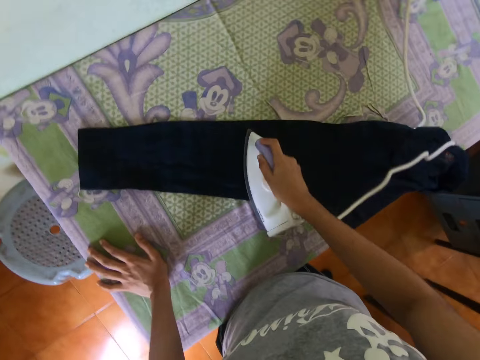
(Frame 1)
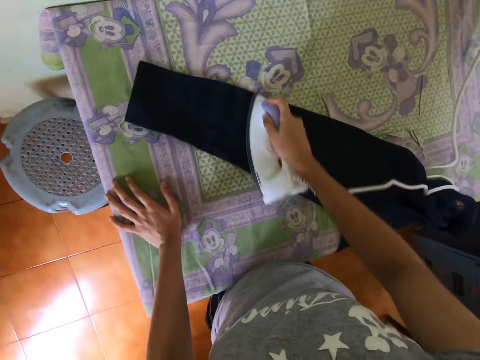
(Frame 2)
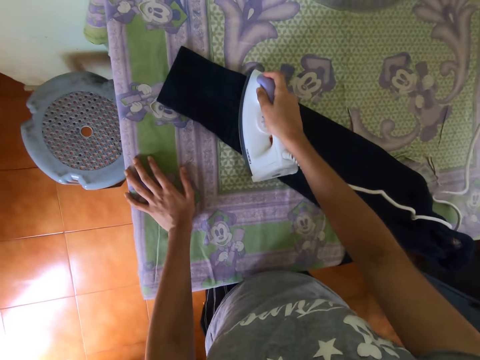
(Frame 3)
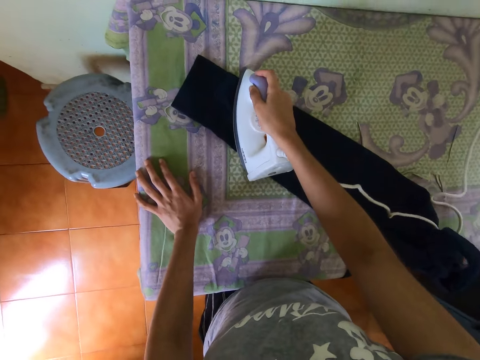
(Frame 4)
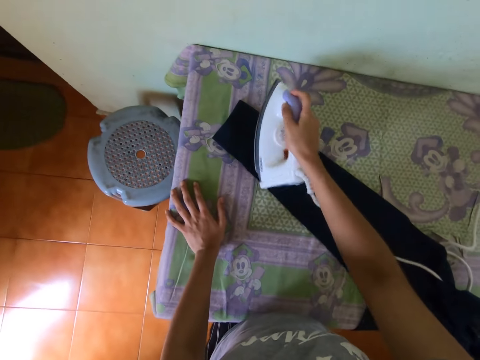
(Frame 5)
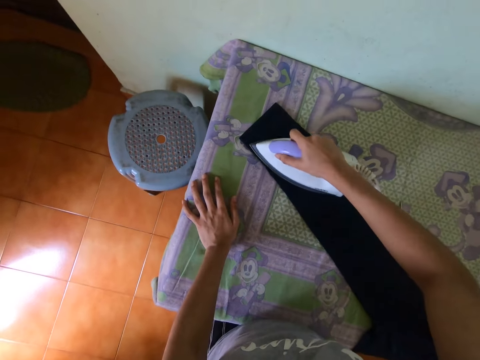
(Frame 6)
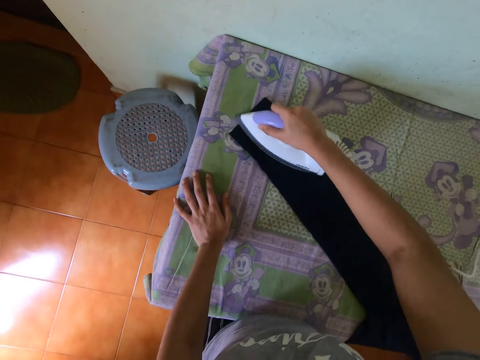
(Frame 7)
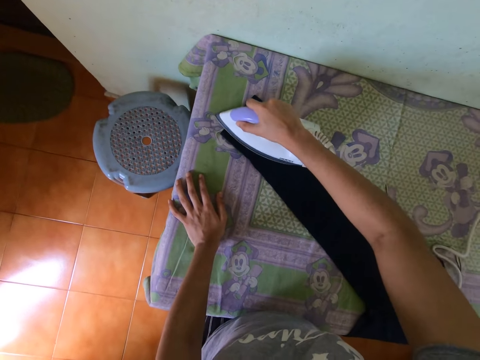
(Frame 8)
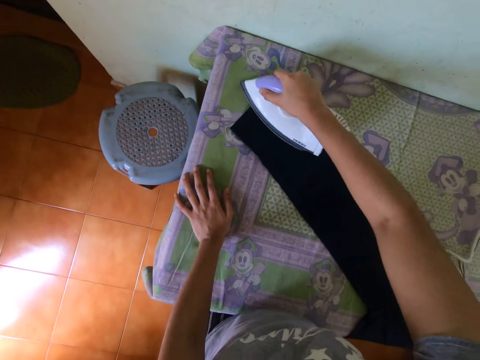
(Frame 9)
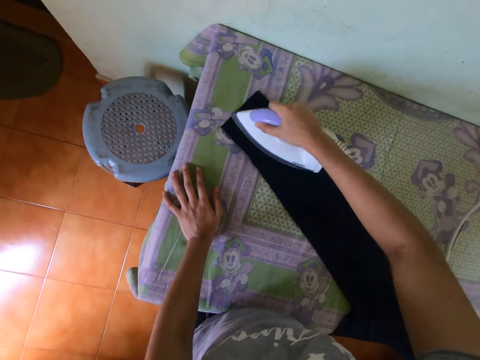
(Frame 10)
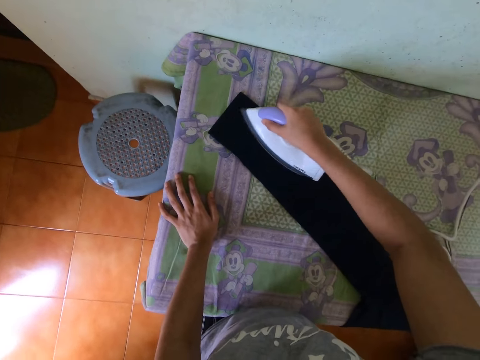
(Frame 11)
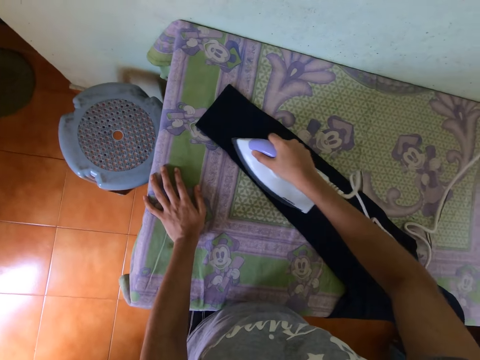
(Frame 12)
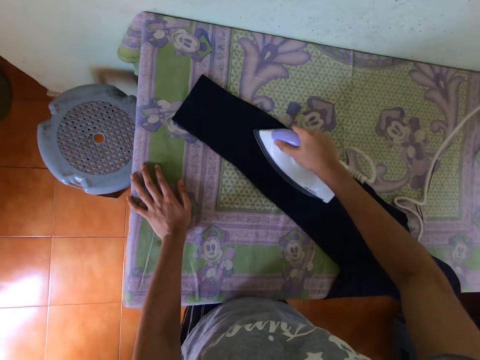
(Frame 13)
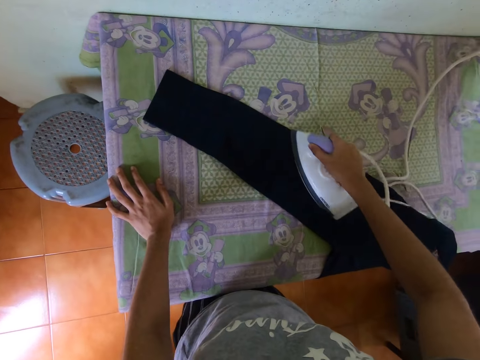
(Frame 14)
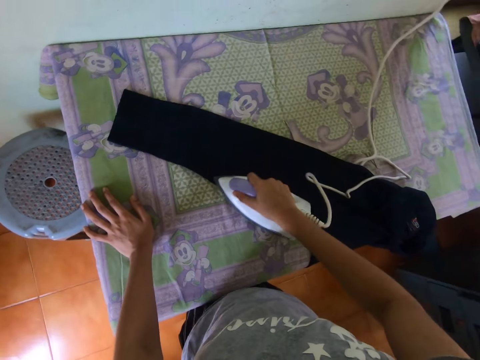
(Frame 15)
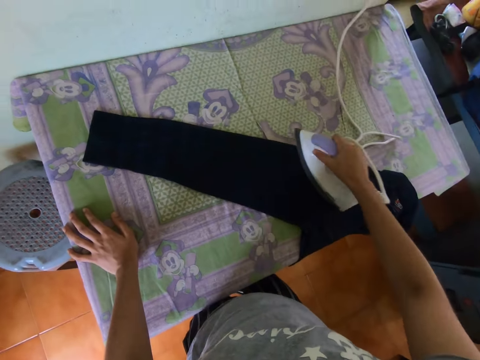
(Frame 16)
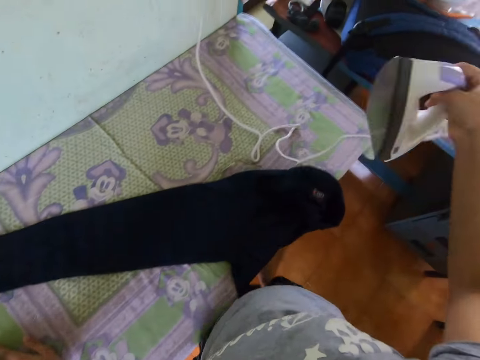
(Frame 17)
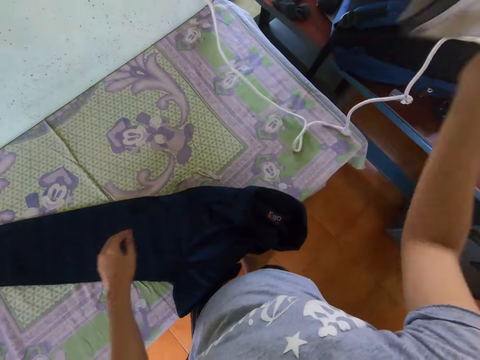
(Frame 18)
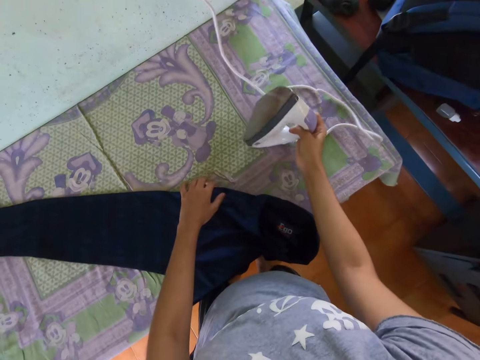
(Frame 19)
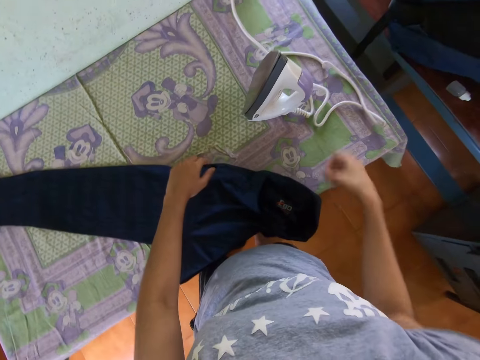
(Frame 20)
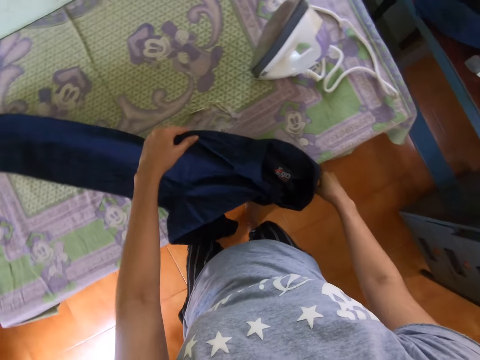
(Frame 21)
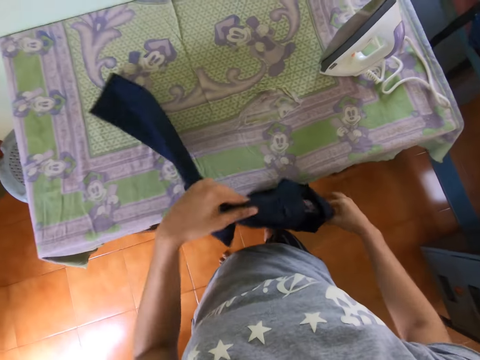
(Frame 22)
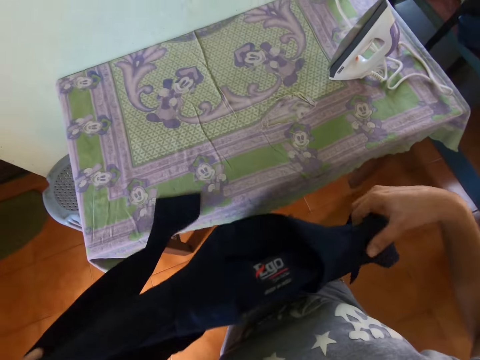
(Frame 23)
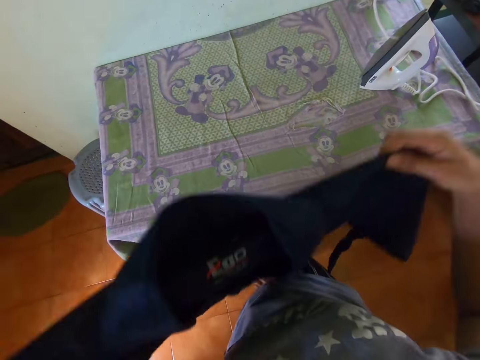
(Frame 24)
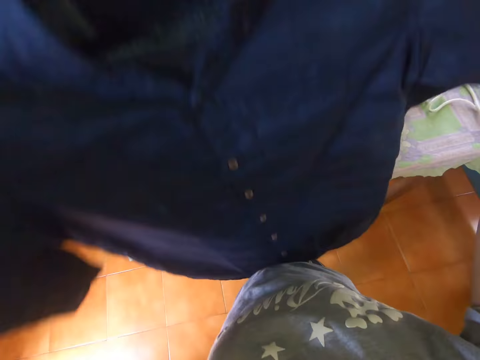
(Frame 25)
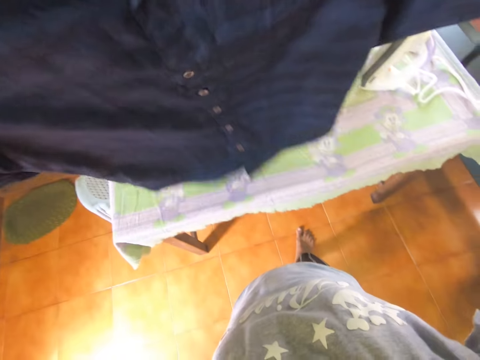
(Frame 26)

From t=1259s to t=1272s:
The camera wearer places an iron box on the table. They move a shirt on the table. They pick up the shirt.

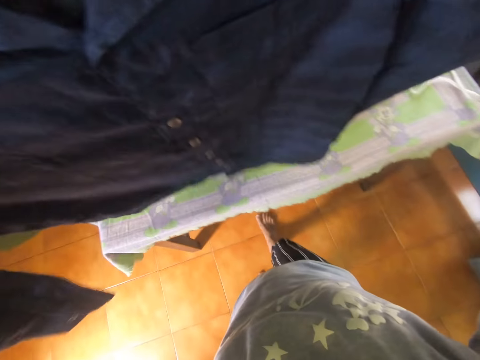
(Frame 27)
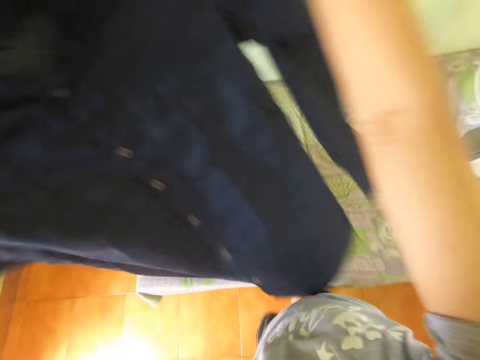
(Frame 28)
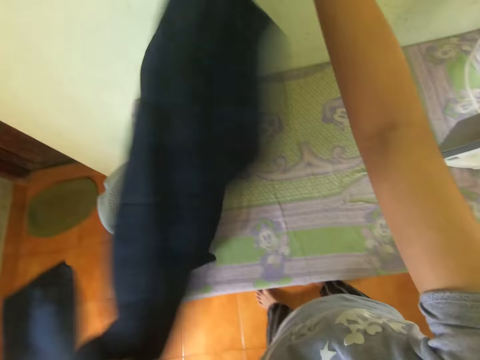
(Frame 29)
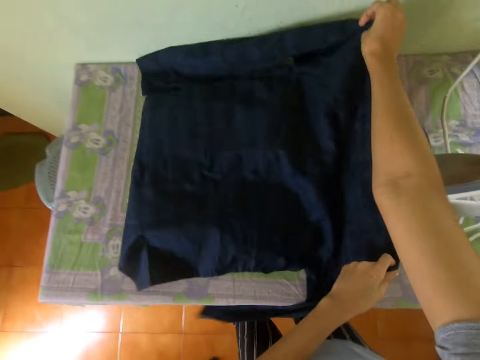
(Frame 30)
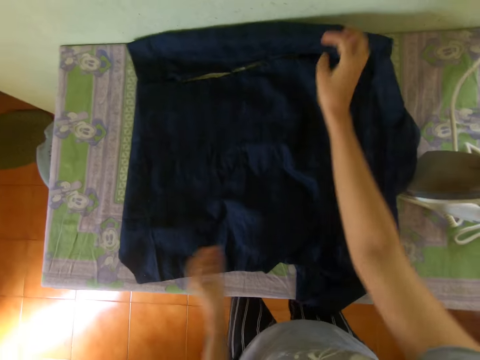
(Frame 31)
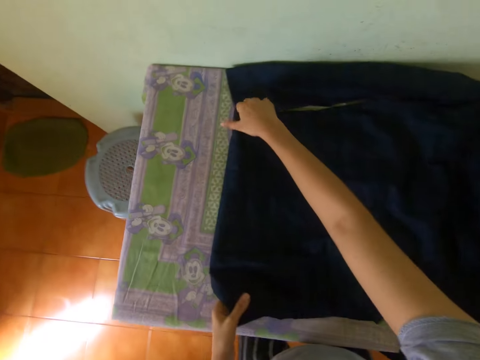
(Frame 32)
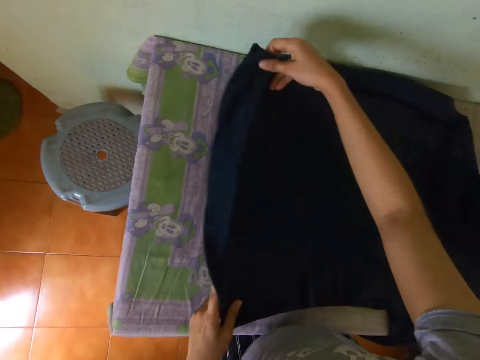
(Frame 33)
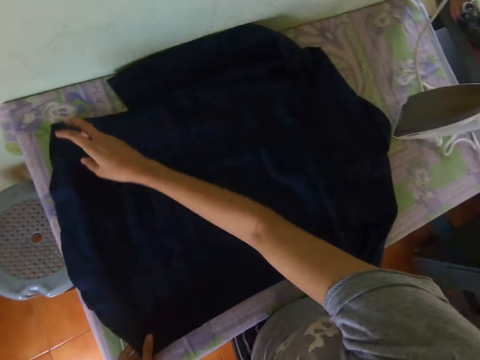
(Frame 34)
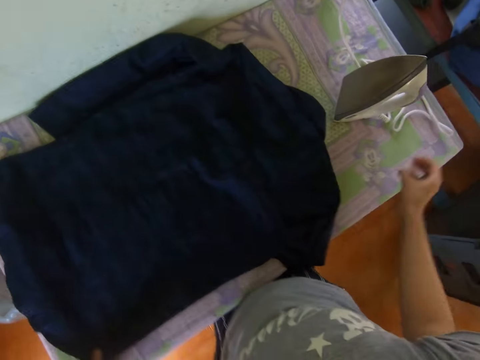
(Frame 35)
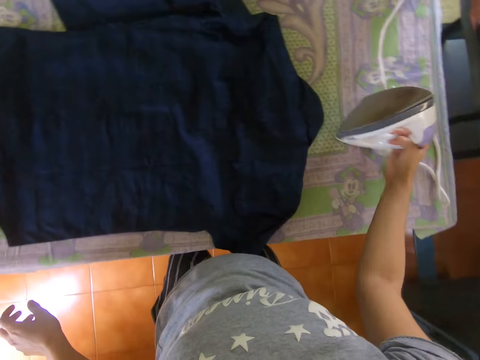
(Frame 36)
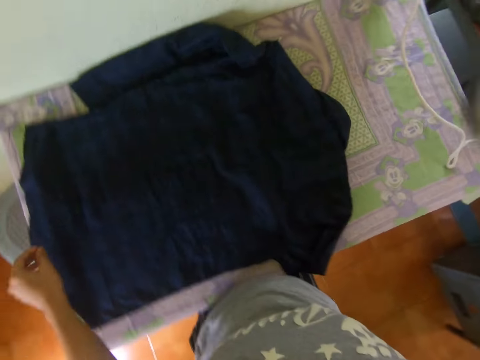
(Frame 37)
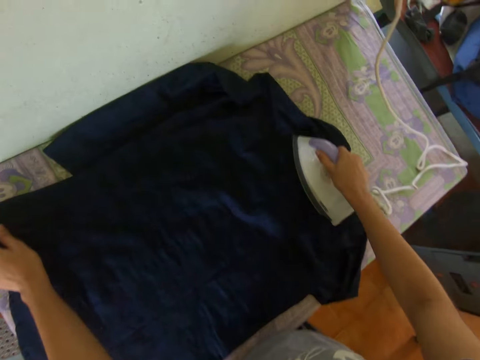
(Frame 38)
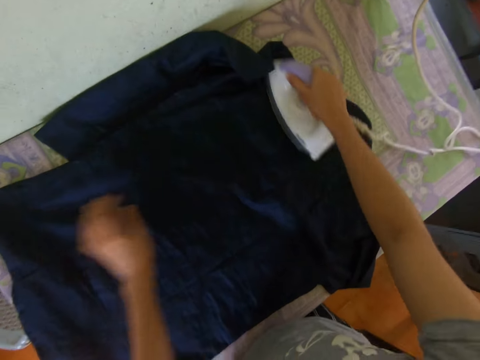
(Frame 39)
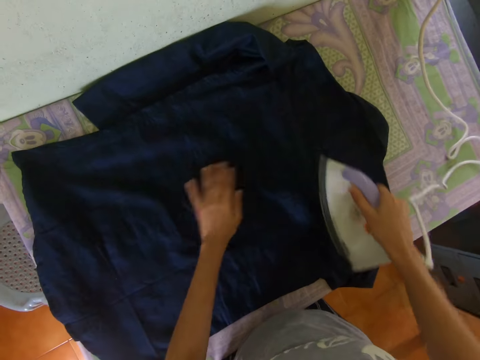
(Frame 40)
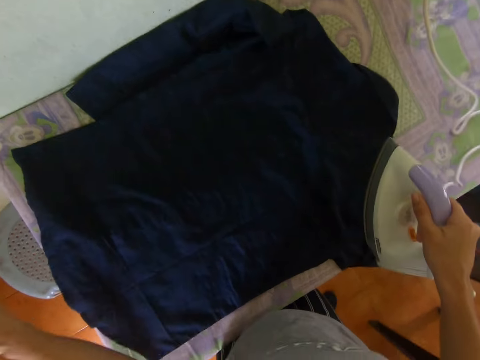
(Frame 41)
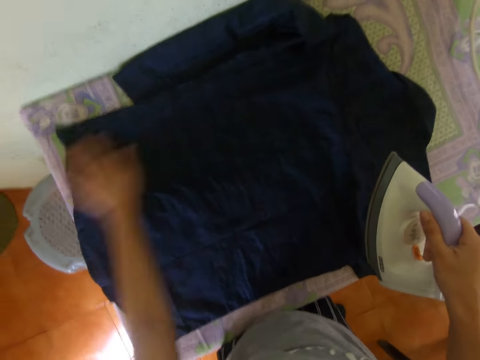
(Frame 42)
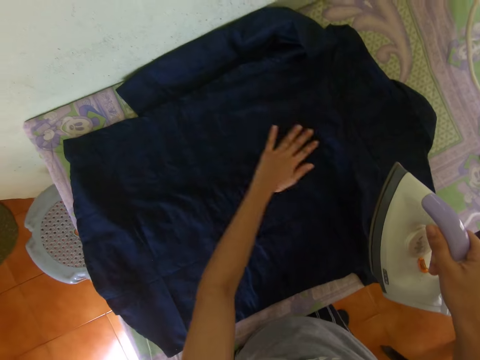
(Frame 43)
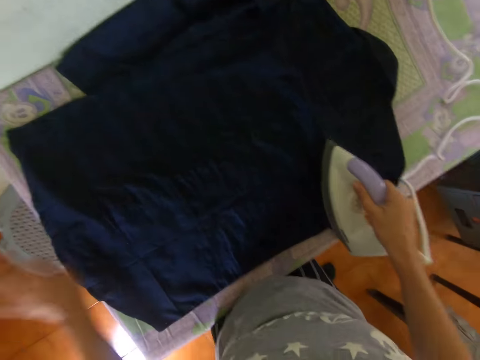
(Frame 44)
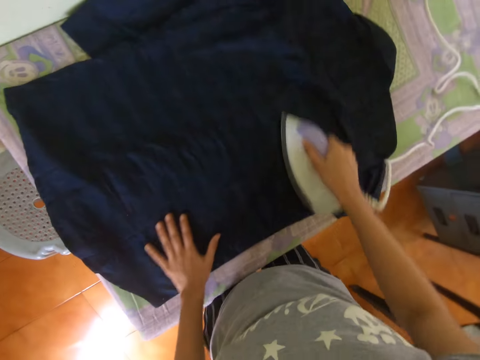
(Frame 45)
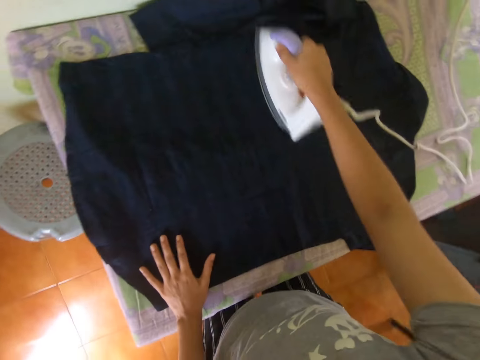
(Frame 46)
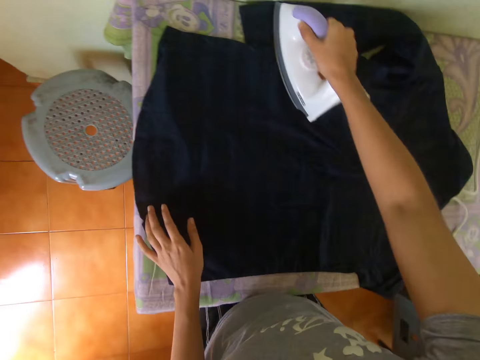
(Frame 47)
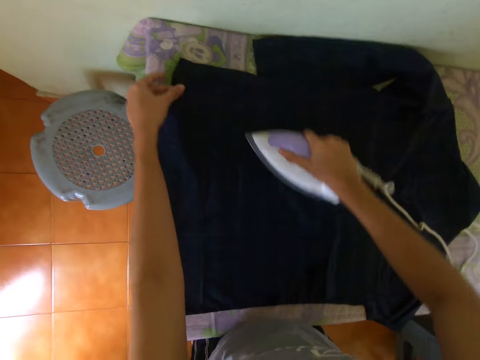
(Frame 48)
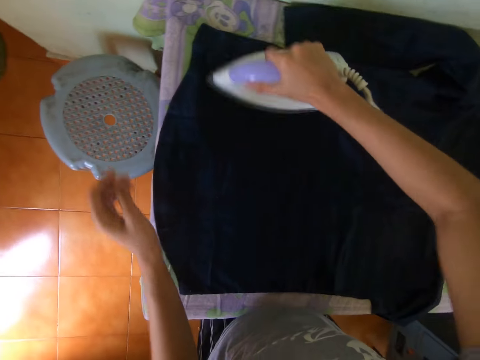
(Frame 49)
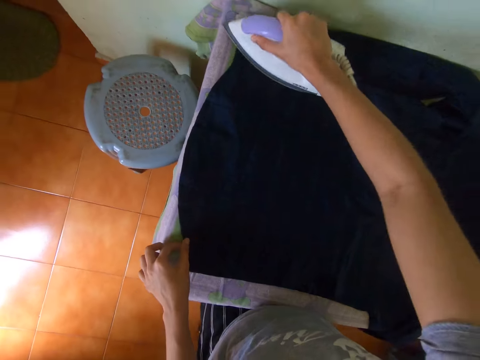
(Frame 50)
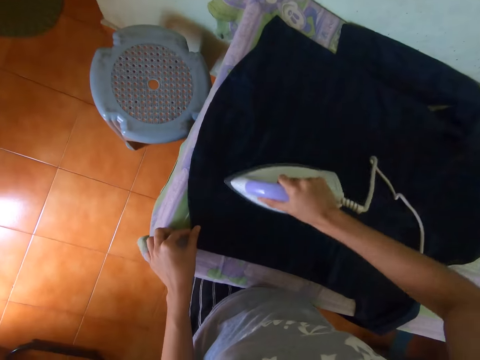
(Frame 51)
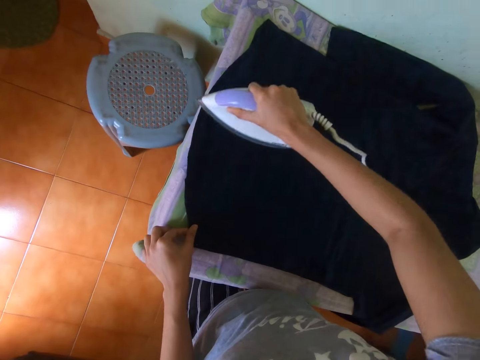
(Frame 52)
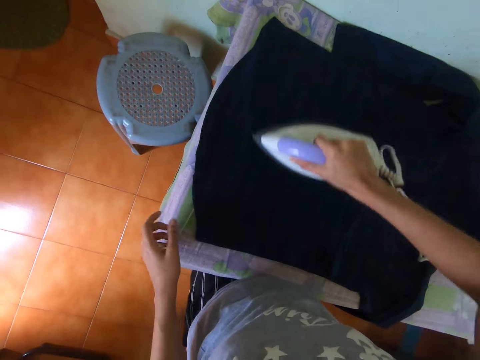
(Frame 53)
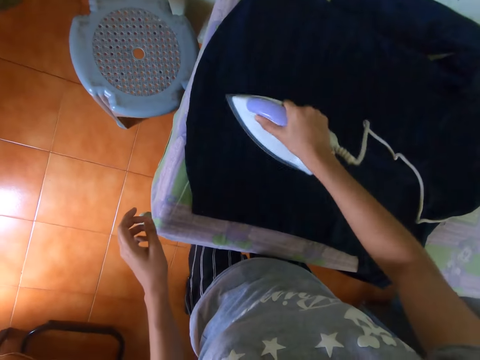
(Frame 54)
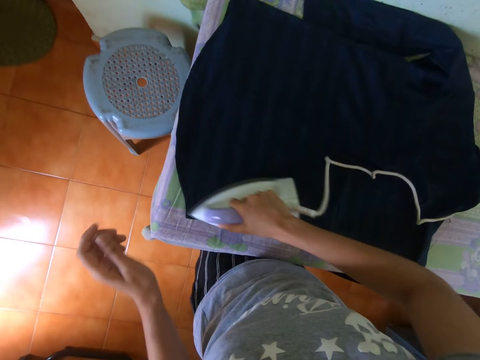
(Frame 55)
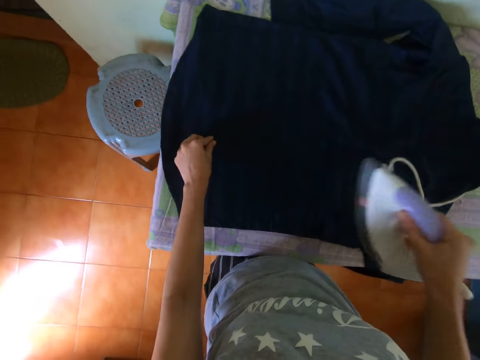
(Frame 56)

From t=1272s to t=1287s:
The camera wearer adjusts a shirt on her hands. She puts down the shirt on a table. She adjusts the shirt on the table. She picks up an ironer. She irons the shirt with the ironer. She wipes the shirt with her hand. She irons the shirt with the ironer.
